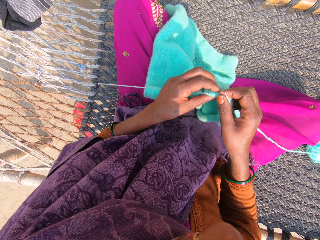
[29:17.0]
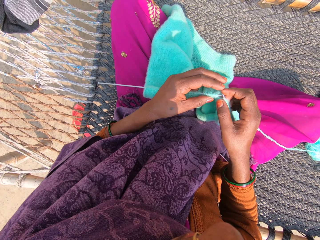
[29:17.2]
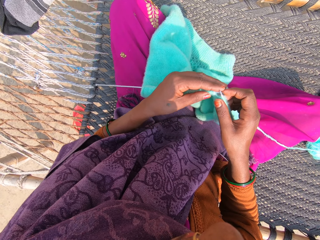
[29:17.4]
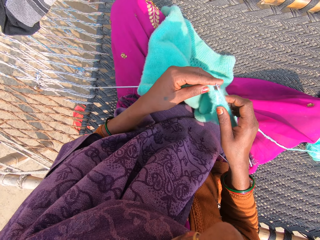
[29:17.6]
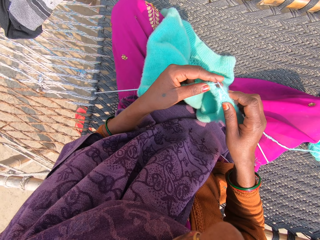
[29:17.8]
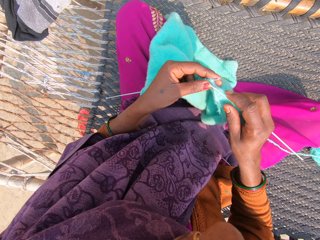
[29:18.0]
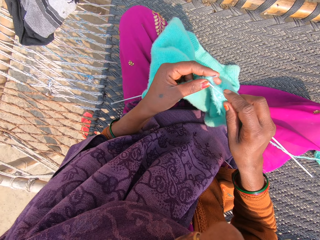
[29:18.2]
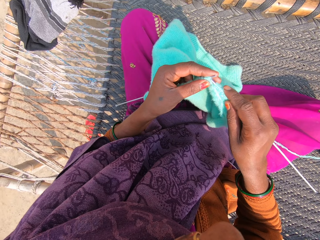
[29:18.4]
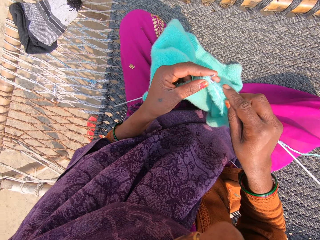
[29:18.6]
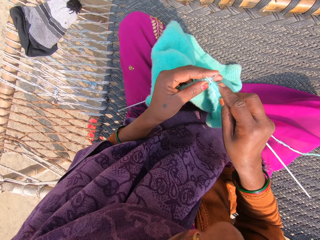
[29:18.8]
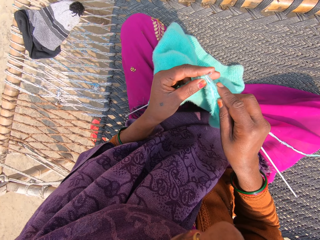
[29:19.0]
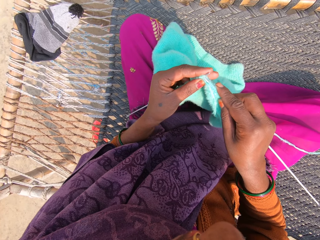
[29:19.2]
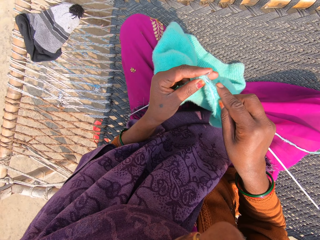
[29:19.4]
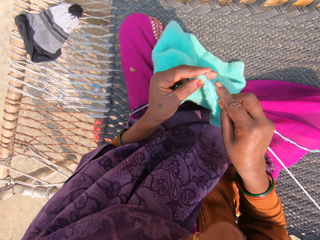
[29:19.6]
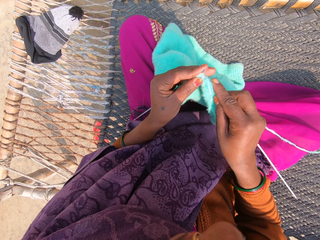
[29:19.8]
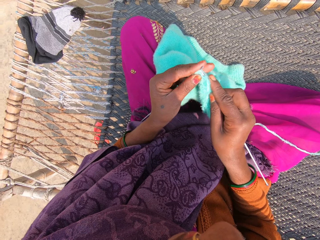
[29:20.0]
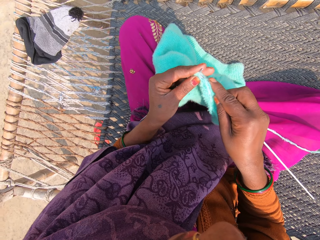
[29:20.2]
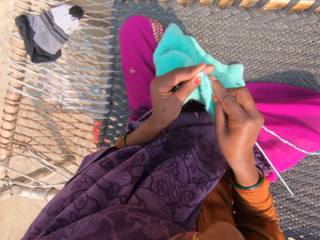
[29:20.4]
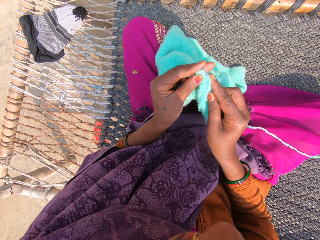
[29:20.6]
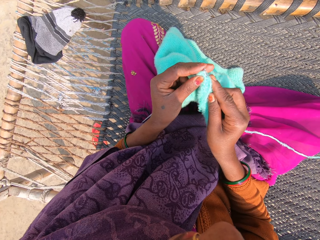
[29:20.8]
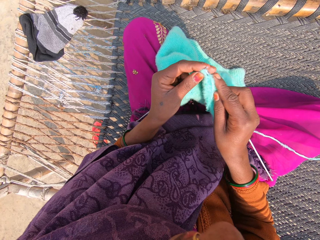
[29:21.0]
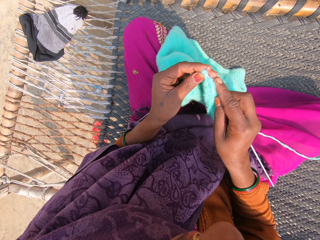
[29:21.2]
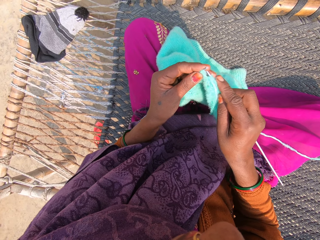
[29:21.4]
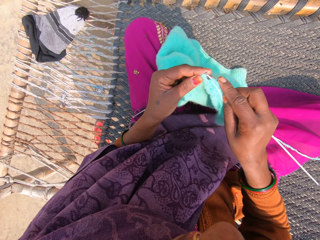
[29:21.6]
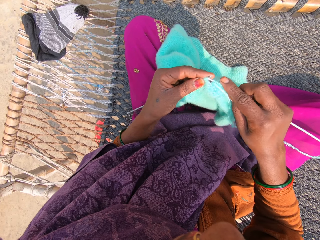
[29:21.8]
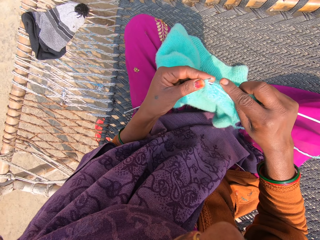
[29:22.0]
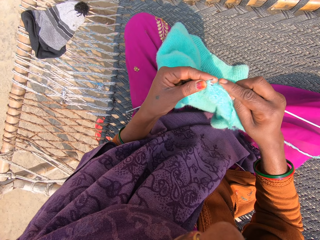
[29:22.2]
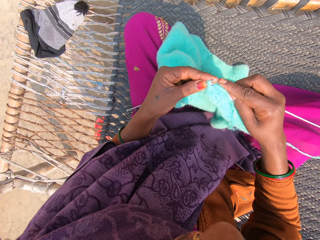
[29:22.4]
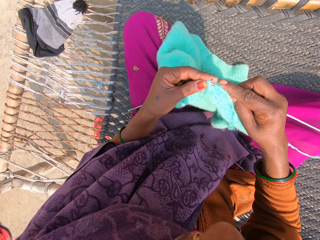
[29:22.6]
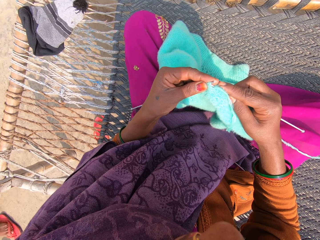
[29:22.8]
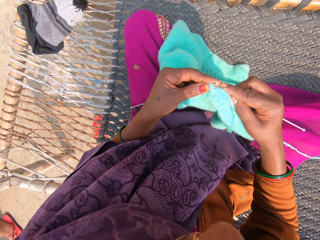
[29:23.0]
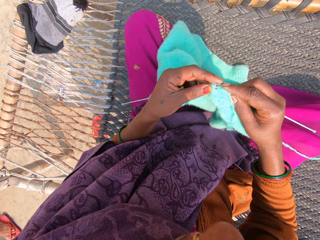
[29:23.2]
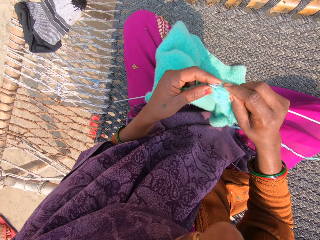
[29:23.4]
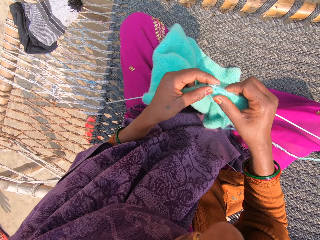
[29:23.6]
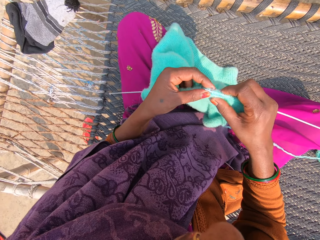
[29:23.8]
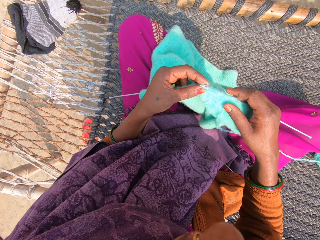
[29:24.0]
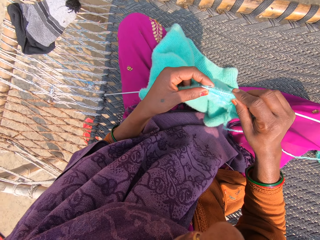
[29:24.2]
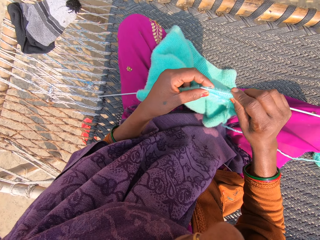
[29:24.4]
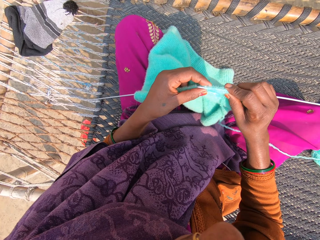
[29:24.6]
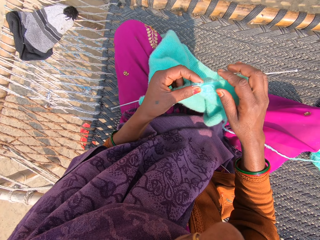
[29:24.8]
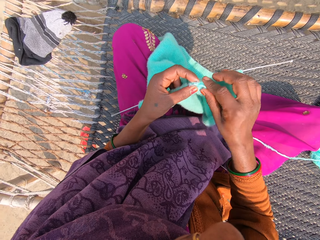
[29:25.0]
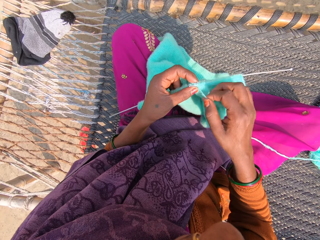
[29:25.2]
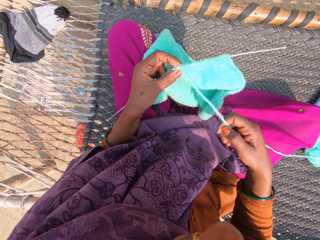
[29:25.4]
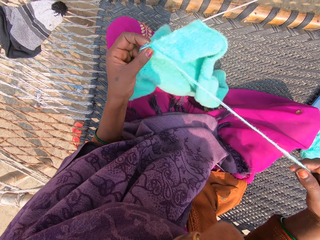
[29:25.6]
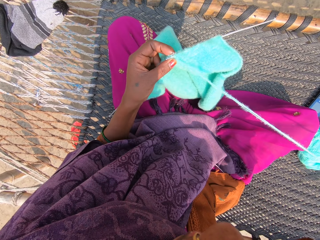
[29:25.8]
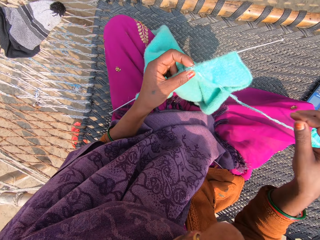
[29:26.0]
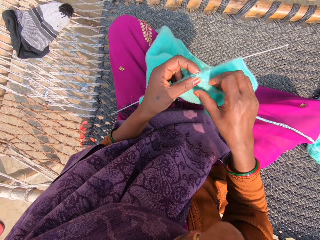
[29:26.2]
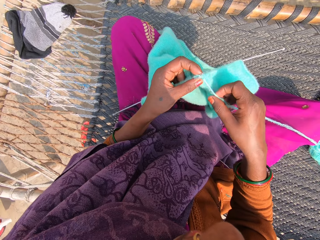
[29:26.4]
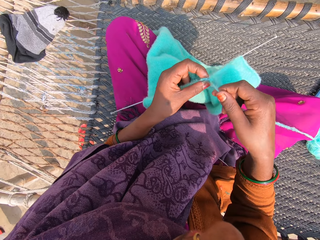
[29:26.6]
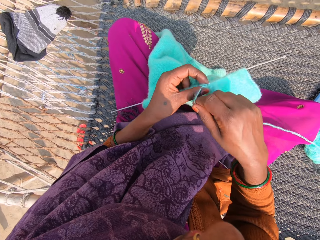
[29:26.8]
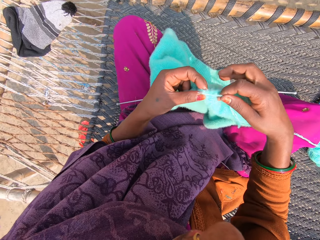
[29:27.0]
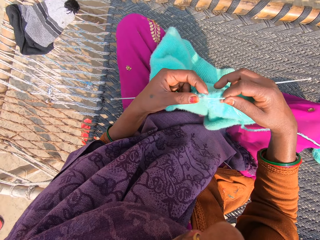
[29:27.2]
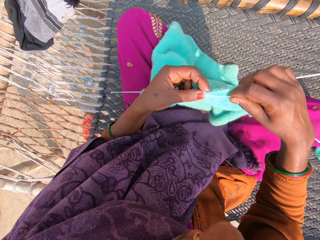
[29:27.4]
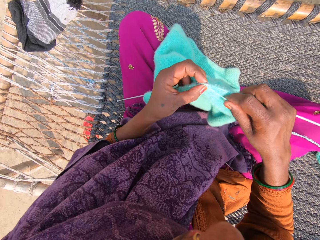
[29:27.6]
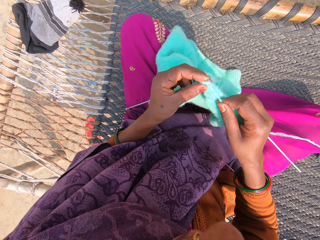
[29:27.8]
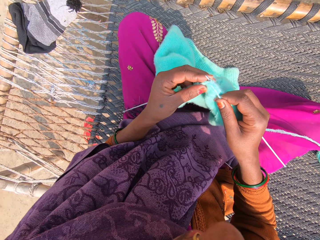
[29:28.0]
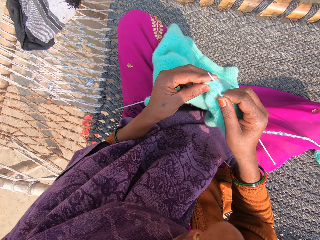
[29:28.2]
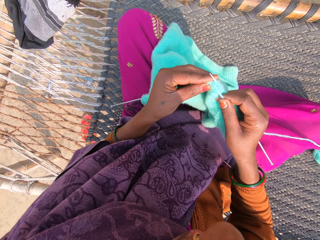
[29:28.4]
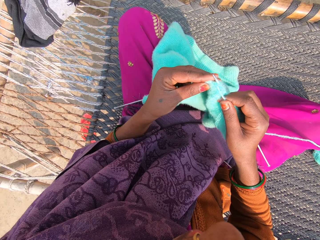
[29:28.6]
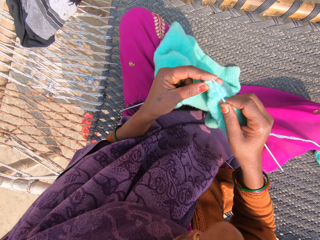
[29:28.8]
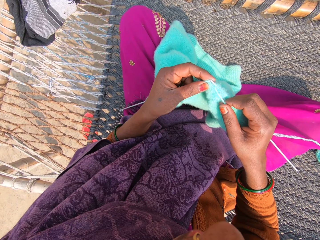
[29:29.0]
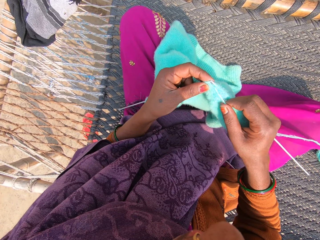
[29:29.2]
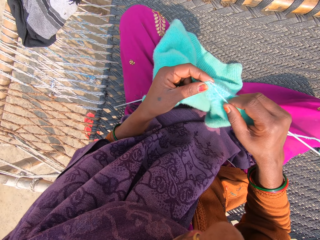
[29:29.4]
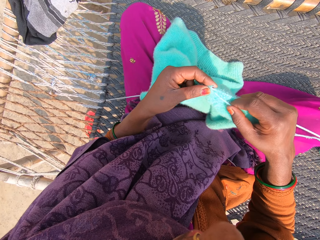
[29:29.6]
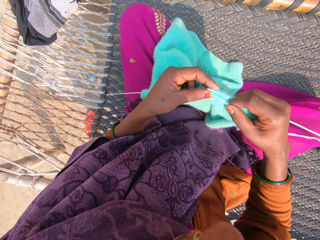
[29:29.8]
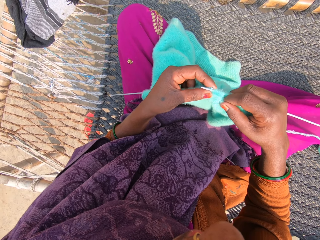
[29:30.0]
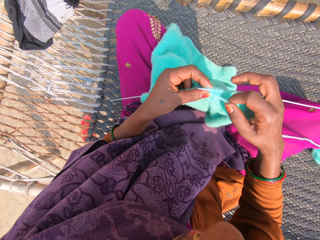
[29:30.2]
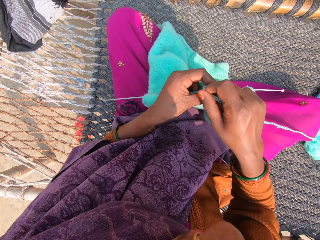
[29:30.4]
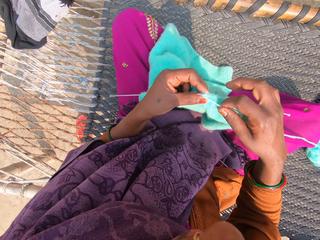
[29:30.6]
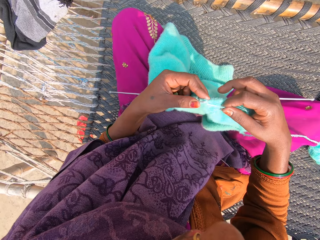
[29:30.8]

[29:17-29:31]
The camera wearer knits with a knitting needle and a yarn. She knits the towel with the knitting pins and wool. She pulls strands of wool with her right hand. She knits the towel with the knitting pins and wool.

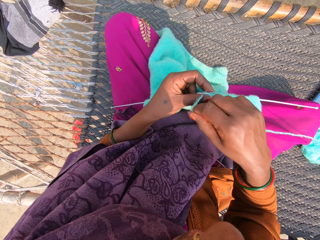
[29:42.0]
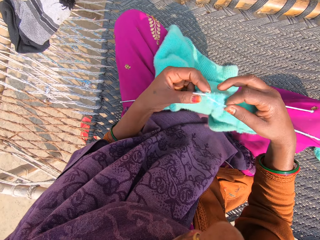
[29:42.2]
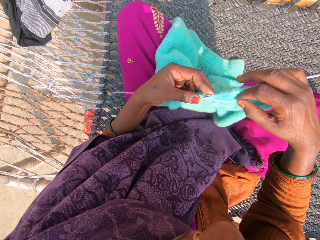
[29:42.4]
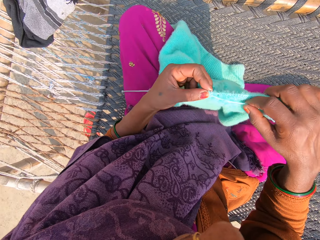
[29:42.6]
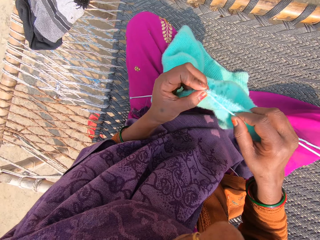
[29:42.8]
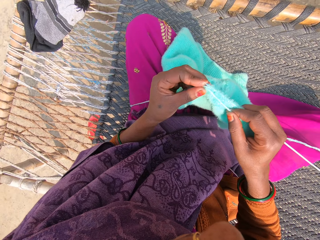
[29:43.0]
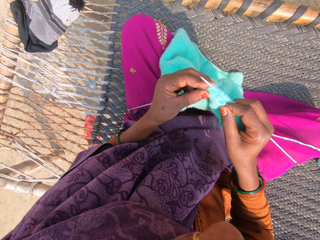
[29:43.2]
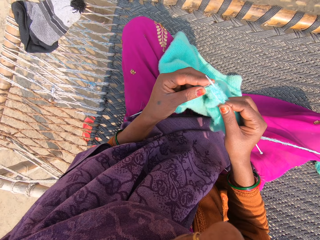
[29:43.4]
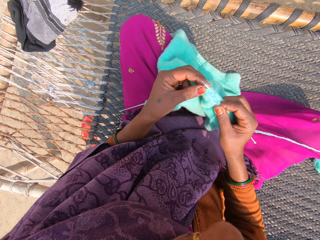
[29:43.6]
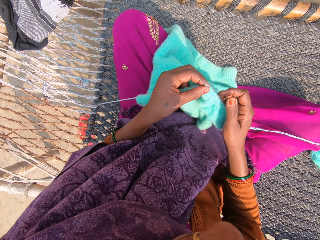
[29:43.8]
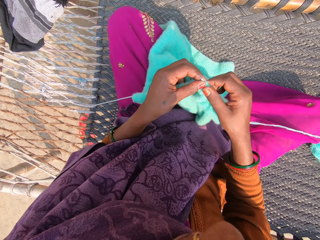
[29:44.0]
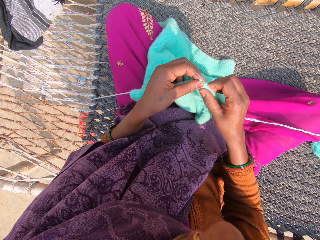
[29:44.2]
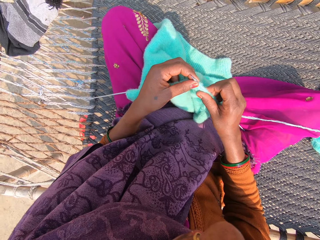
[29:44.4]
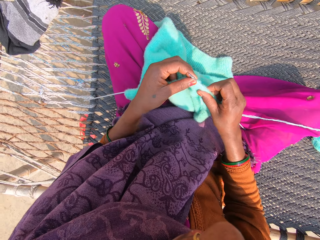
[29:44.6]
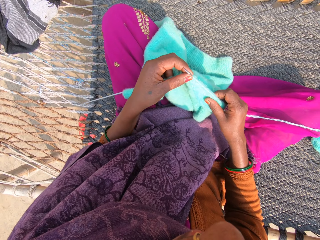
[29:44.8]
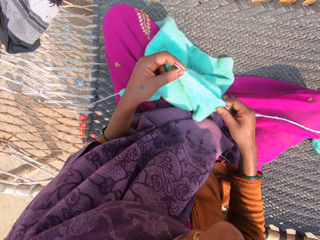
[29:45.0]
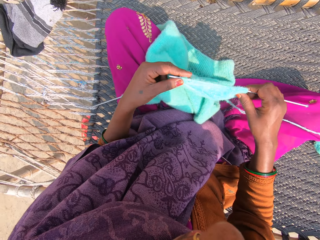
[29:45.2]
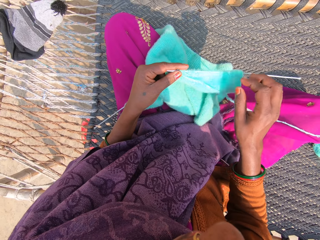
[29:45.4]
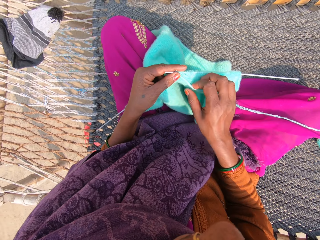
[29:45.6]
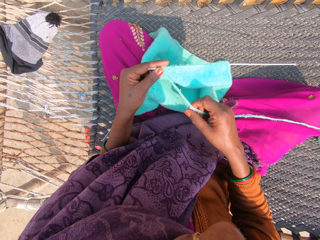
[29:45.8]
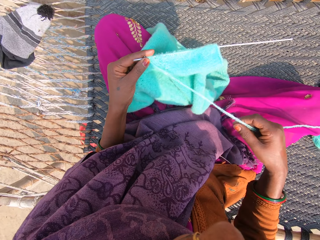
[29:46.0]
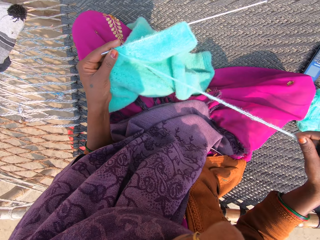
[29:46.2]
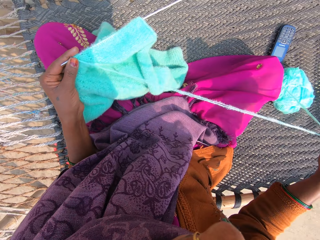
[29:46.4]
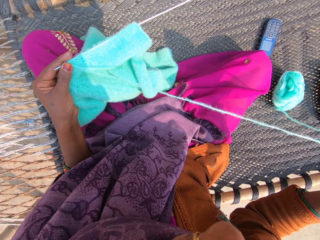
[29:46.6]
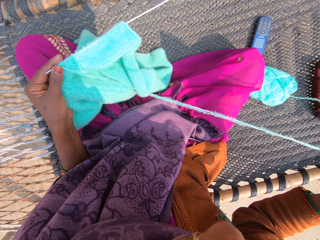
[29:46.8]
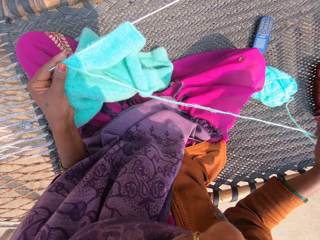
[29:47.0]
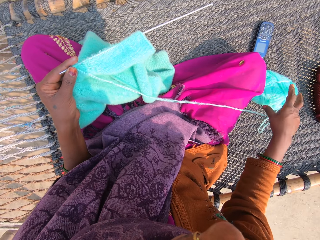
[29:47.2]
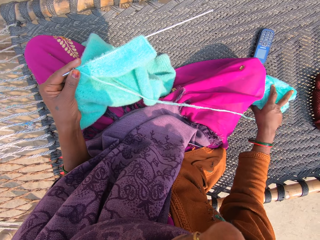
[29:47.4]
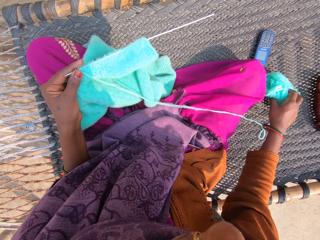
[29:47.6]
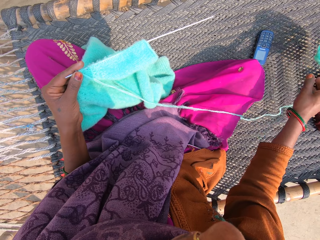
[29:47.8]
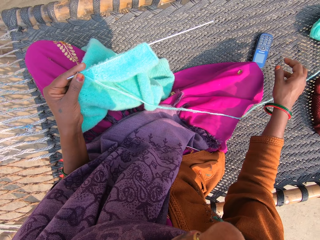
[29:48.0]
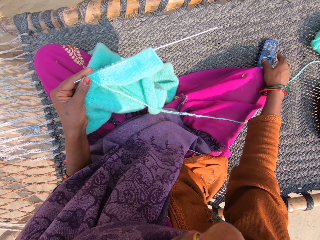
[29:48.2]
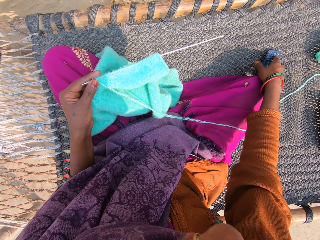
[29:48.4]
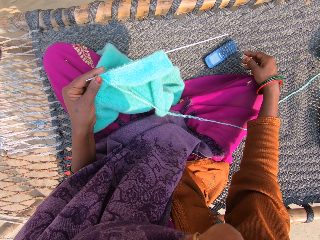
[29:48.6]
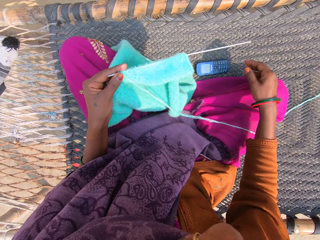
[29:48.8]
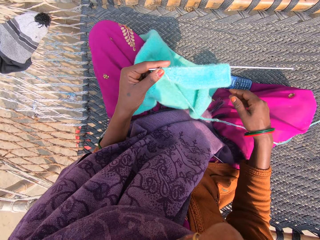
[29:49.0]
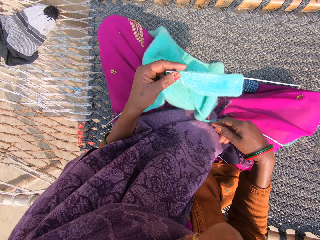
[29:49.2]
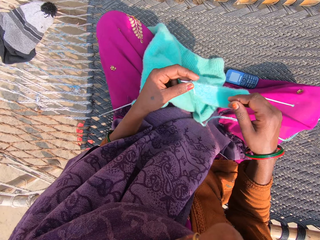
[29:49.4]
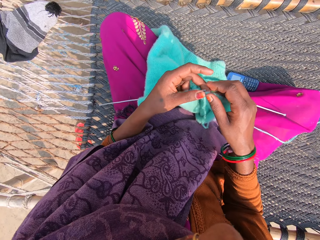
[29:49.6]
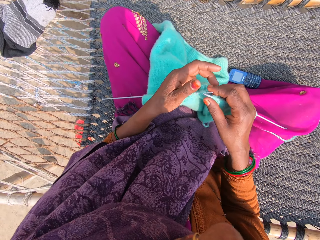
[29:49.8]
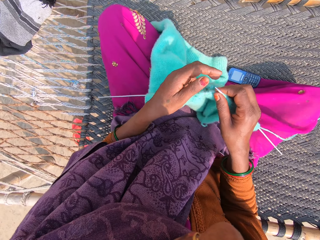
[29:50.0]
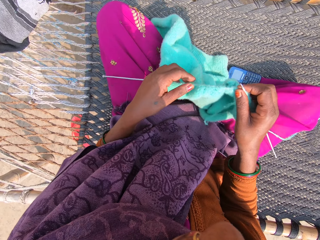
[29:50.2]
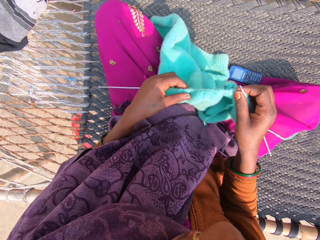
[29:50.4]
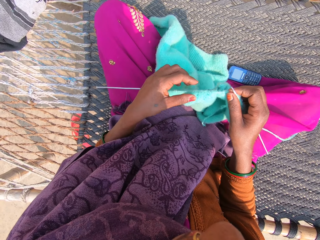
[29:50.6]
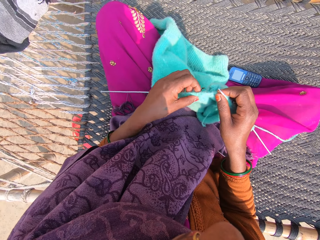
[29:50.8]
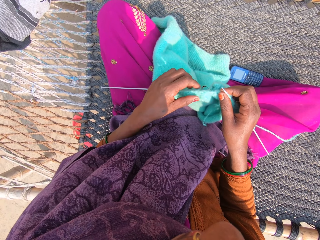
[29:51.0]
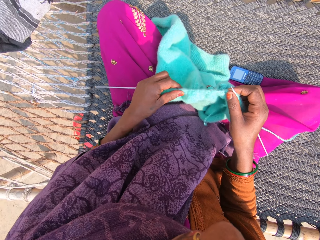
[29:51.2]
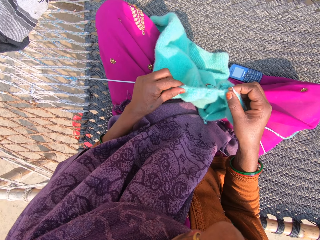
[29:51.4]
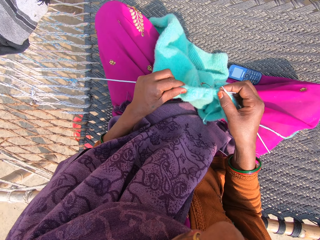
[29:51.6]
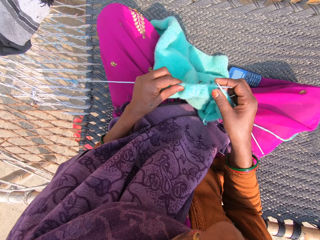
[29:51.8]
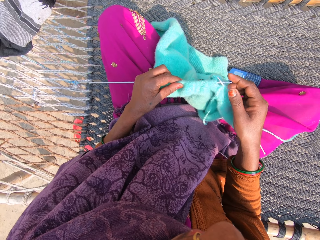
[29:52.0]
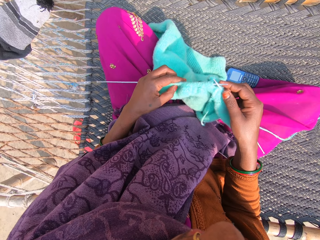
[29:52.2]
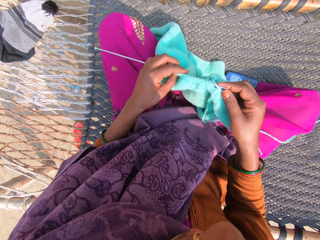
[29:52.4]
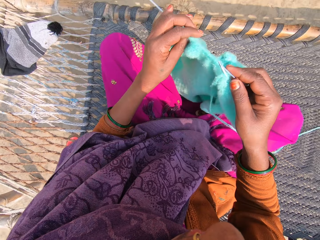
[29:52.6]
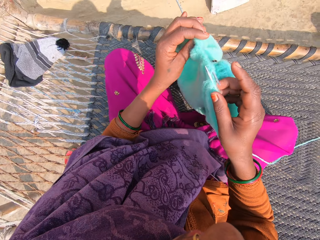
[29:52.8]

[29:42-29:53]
The camera wearer adjusts the wool on a knitting pin. She pulls strands of wool with her right hand. She picks the wool with her right hand. She moves the yarn. She throws the wool on the swing bed. She slides a phone on the swing bed with her right hand. She pulls the woolen fabric in the needle. She adjusts the towel on the knitting pins.
